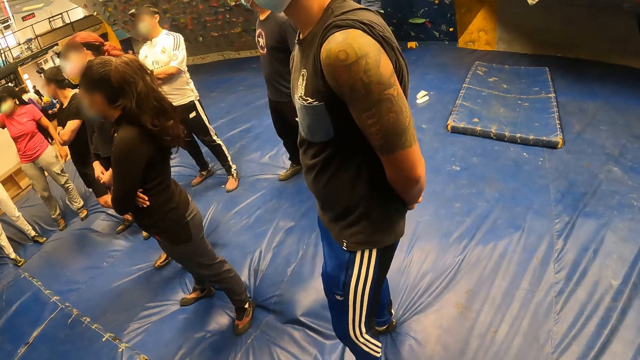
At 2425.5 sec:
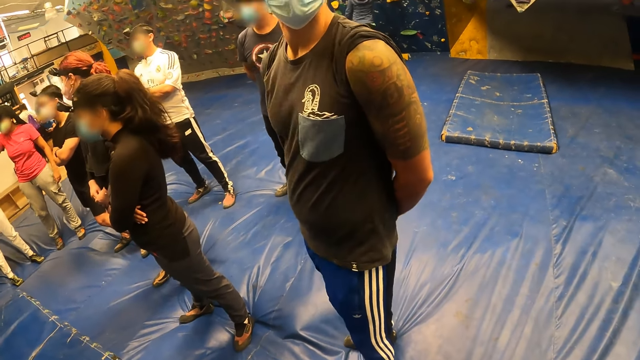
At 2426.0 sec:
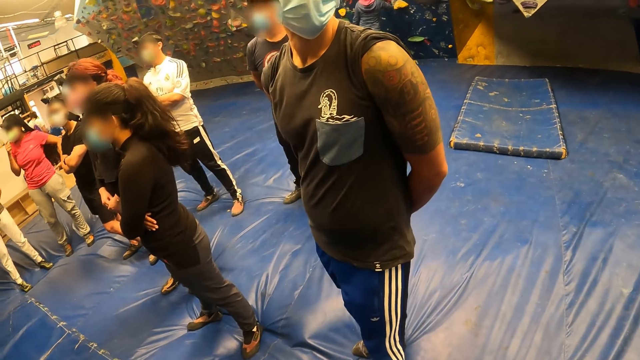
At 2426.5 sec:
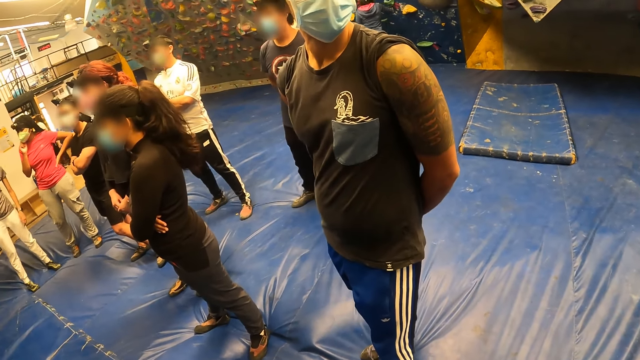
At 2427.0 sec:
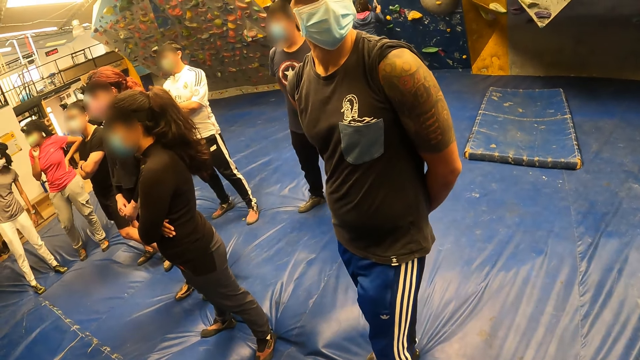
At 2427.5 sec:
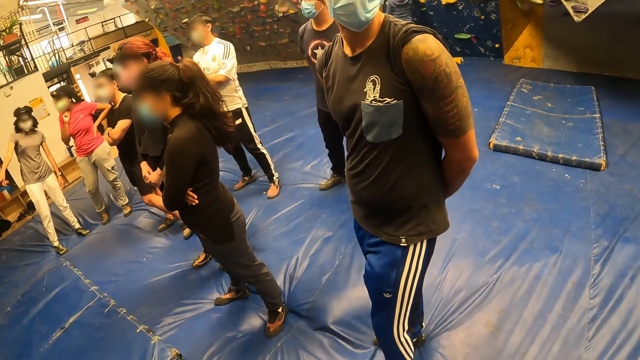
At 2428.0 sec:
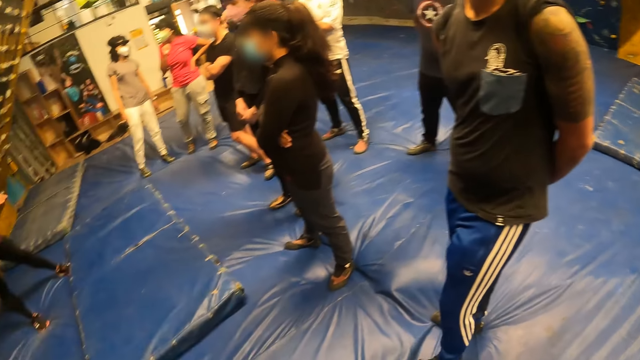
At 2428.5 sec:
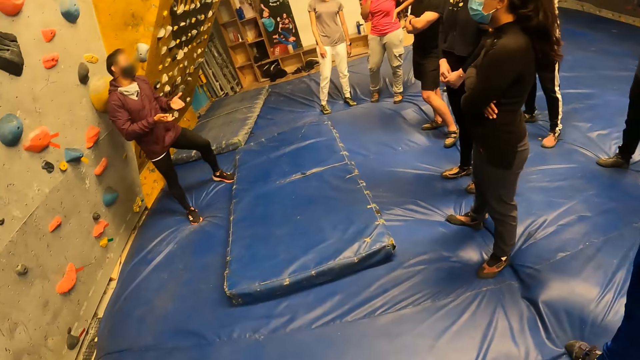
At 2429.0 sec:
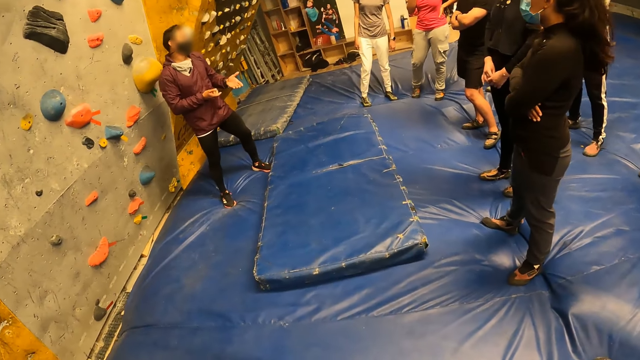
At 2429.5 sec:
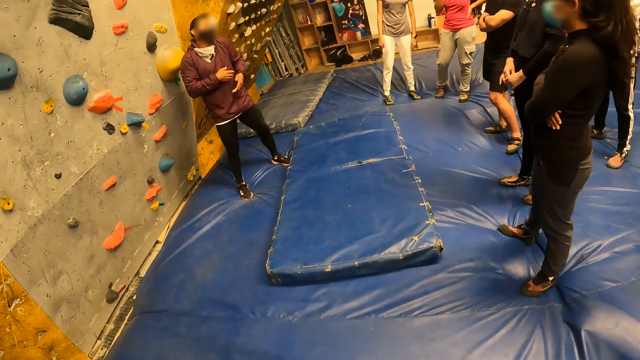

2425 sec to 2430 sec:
The man makes gestures with his hands.

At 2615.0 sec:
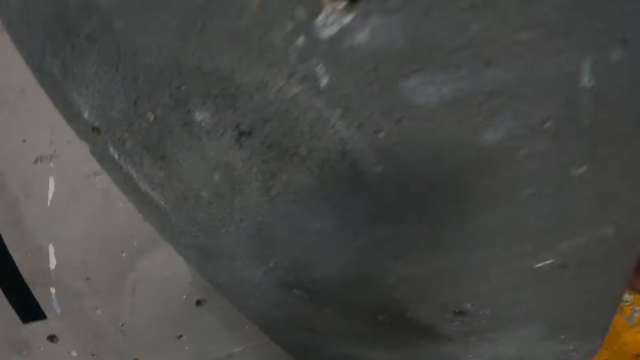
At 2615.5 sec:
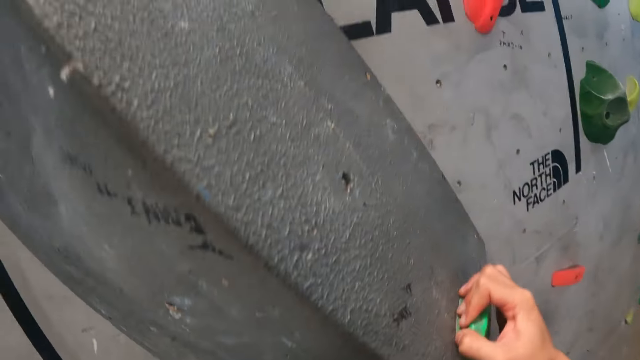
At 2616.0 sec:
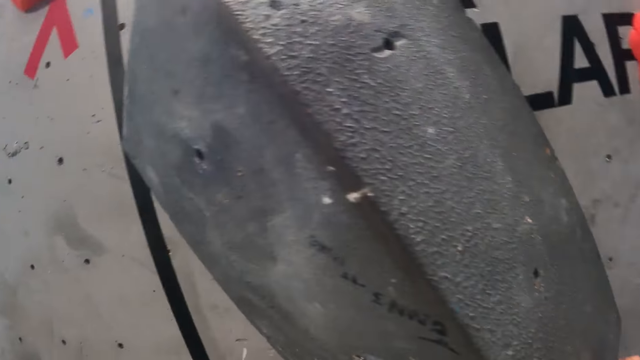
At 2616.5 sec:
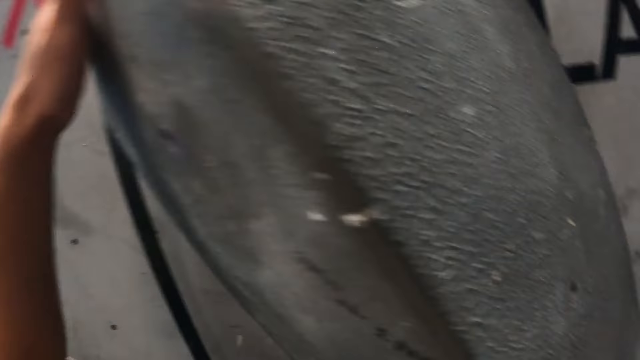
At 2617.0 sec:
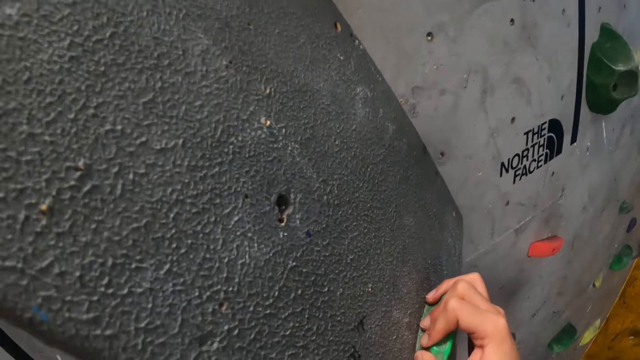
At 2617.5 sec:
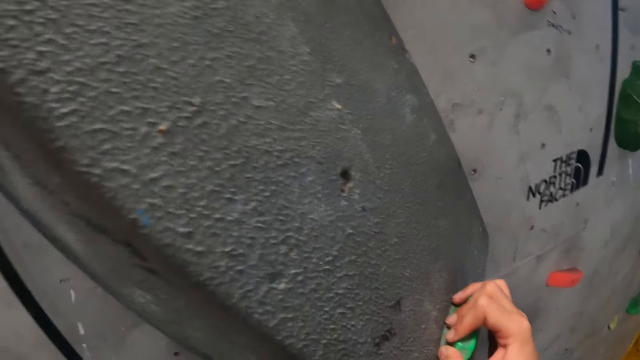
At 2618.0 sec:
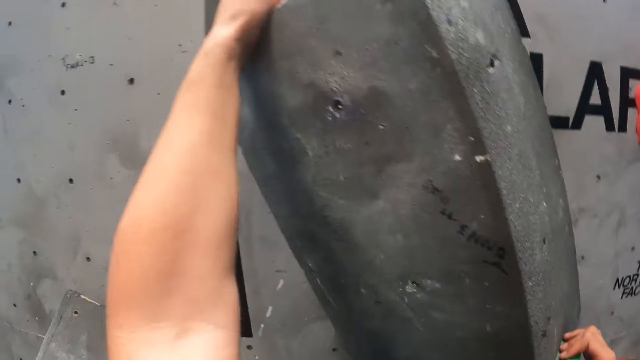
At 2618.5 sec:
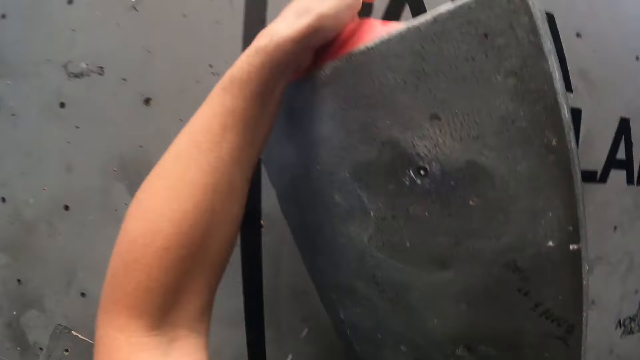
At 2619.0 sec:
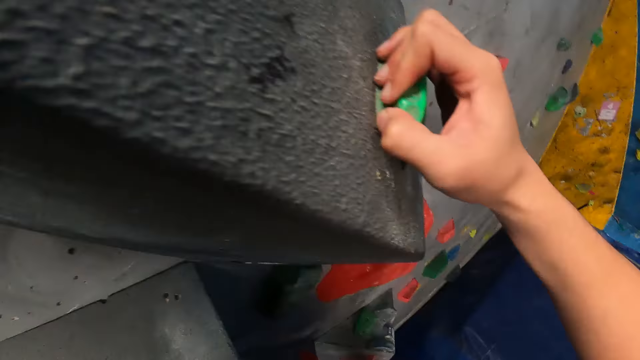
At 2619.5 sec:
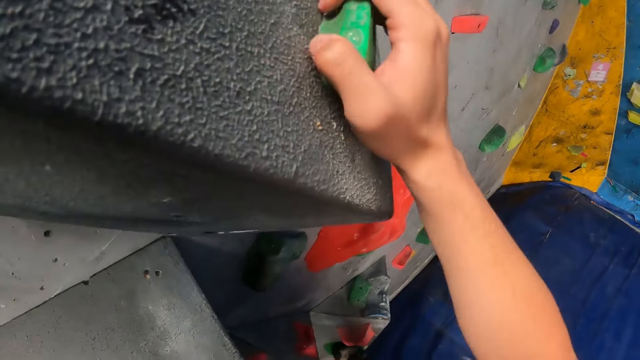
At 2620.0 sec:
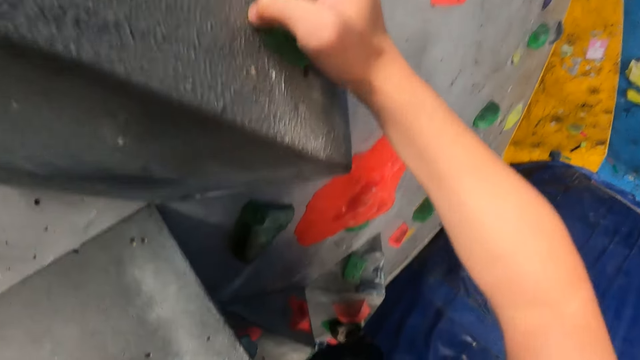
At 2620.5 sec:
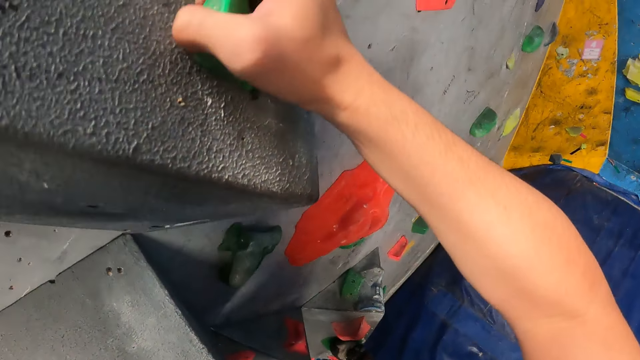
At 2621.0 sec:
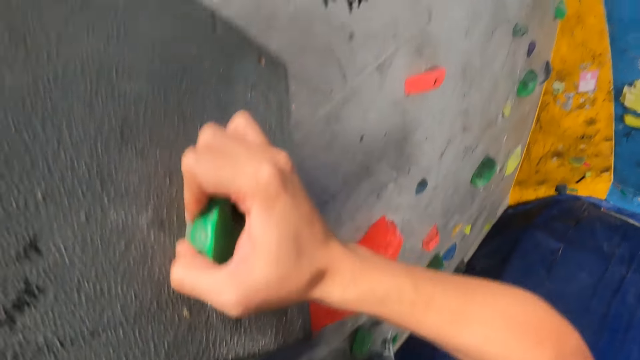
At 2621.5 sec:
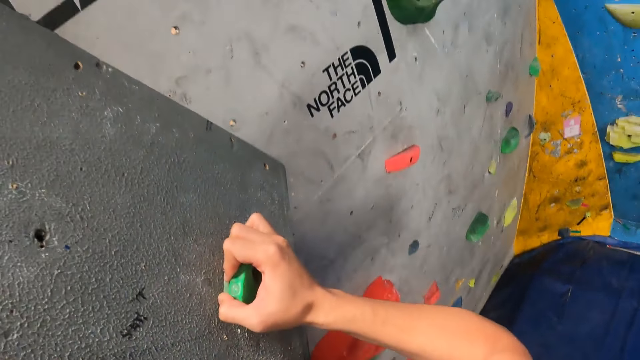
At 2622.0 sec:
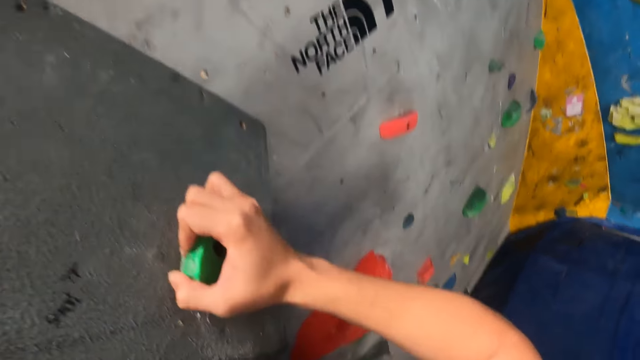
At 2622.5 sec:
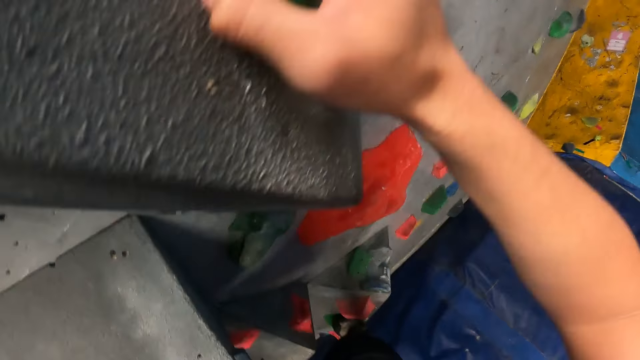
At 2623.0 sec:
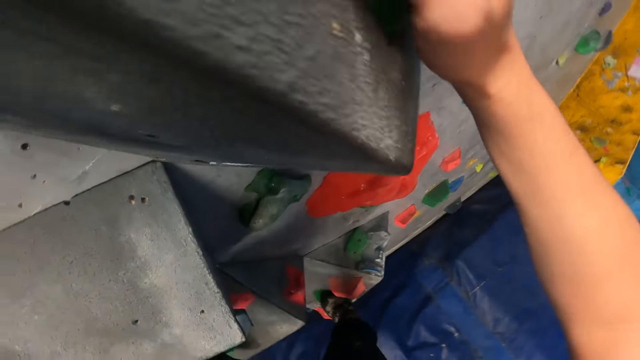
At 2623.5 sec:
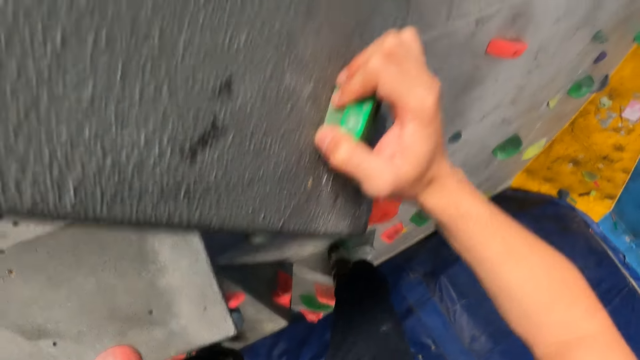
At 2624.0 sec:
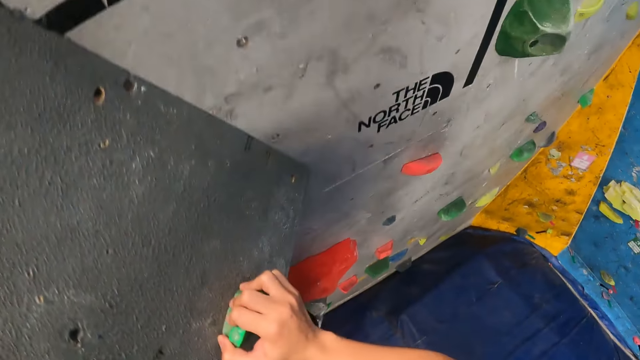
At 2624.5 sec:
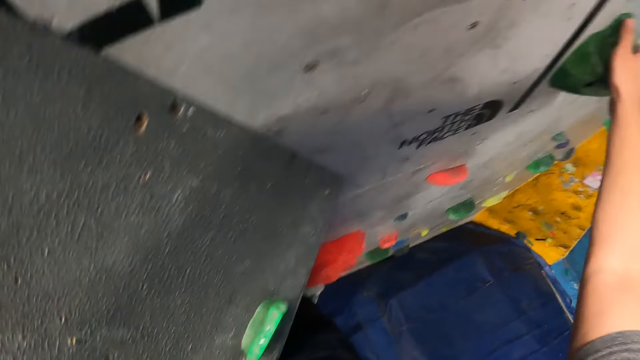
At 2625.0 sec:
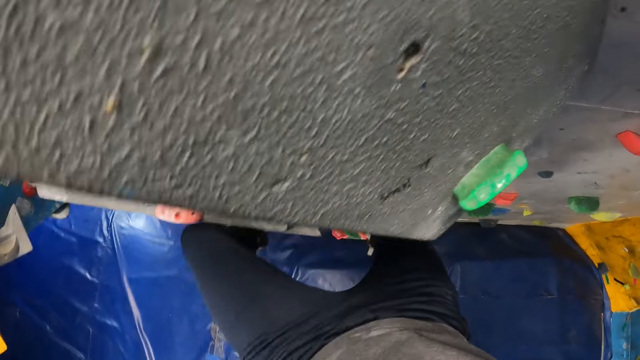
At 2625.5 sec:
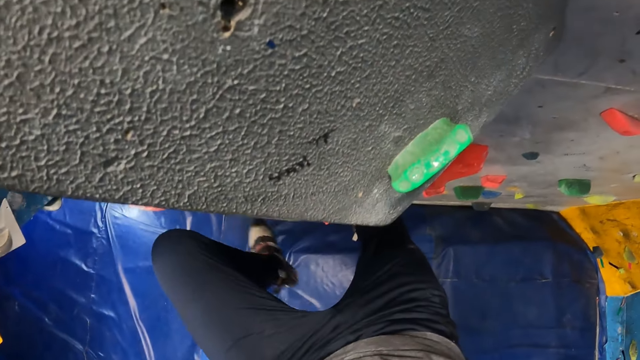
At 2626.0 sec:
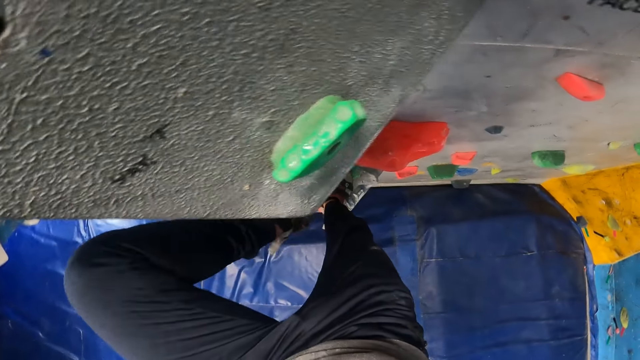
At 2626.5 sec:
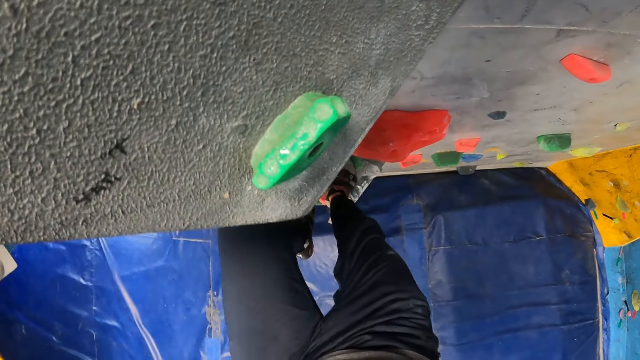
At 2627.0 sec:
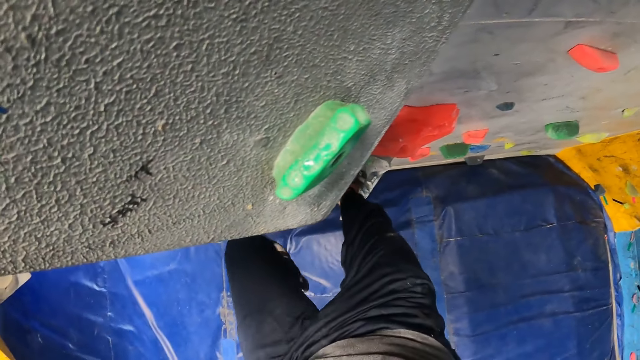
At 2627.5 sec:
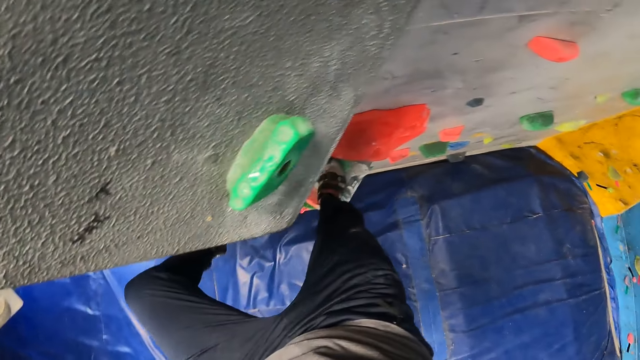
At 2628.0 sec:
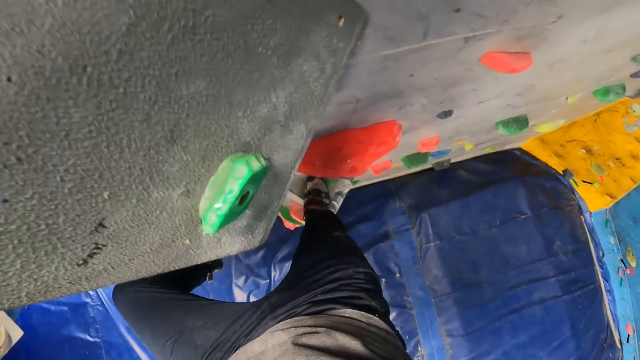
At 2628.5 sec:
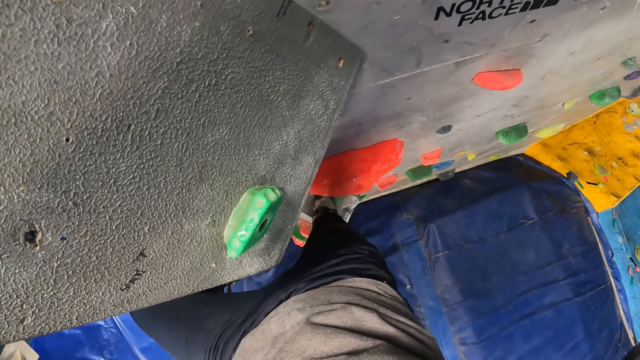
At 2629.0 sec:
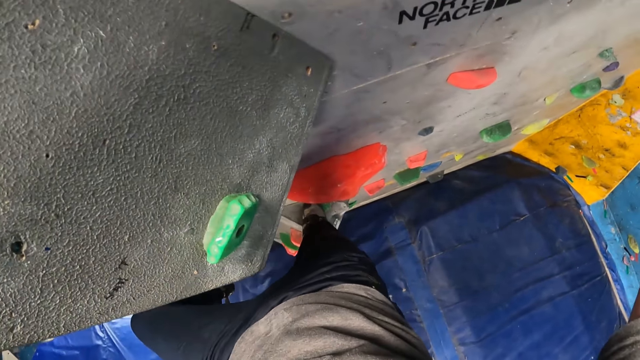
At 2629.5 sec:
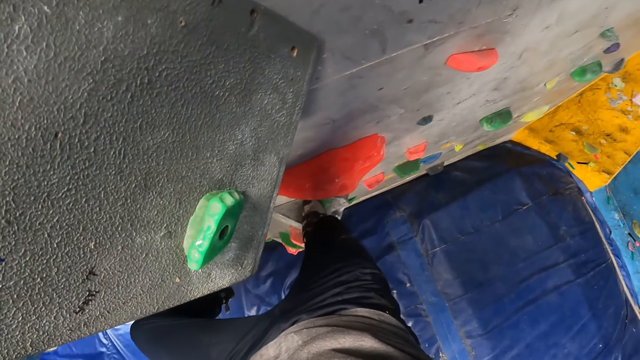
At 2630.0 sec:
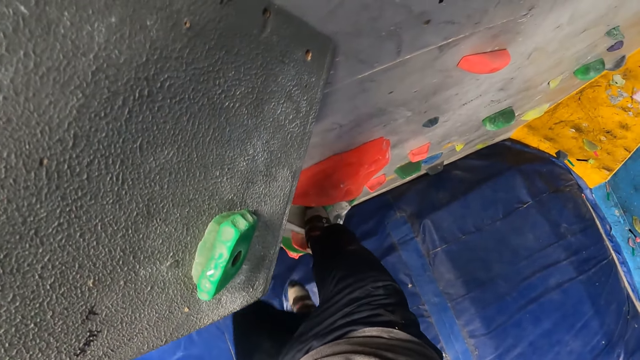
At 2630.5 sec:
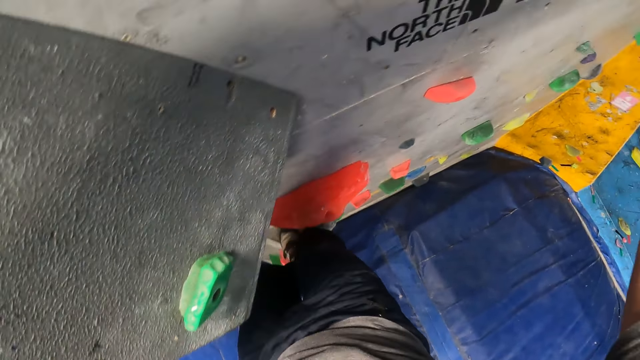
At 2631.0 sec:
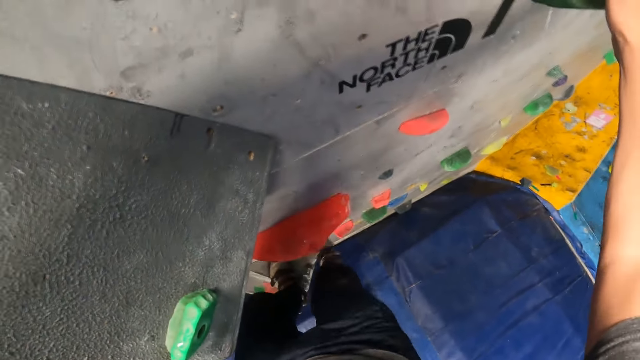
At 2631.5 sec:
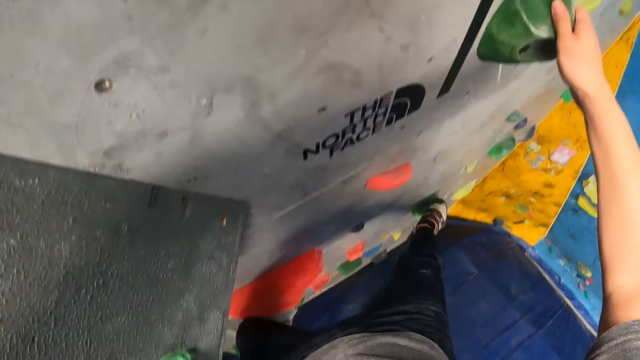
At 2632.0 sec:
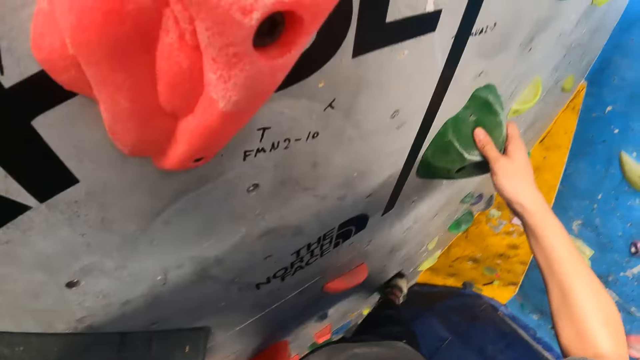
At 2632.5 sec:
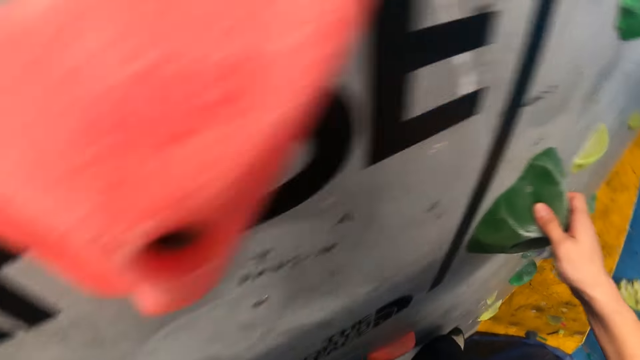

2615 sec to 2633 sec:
The camera wearer holds a climbing hold on the wall with his left hand. He places his left leg on a climbing hold on the wall. He places his right leg on a climbing hold on the wall. He moves across the wall.
